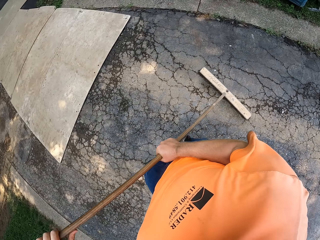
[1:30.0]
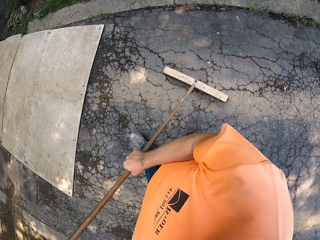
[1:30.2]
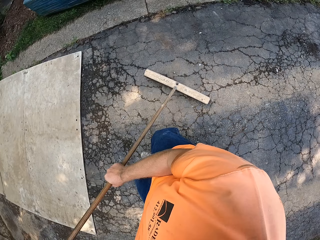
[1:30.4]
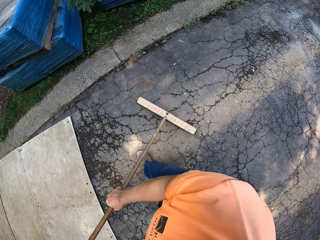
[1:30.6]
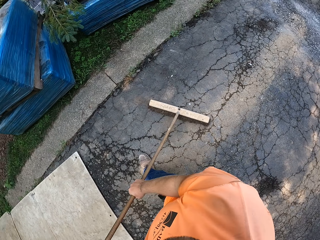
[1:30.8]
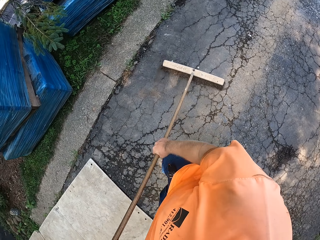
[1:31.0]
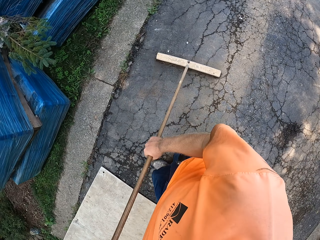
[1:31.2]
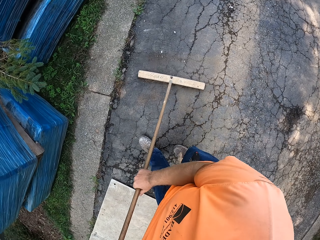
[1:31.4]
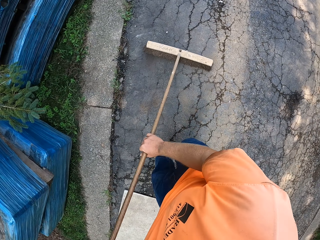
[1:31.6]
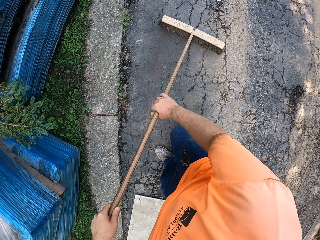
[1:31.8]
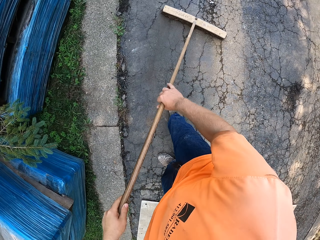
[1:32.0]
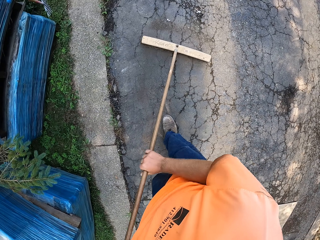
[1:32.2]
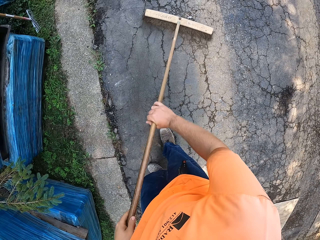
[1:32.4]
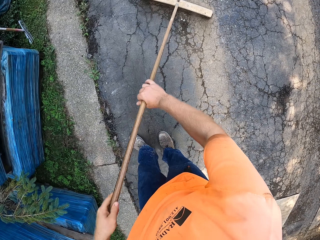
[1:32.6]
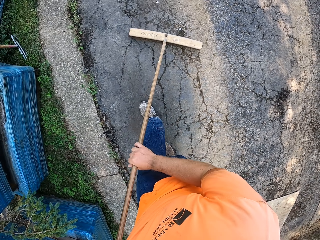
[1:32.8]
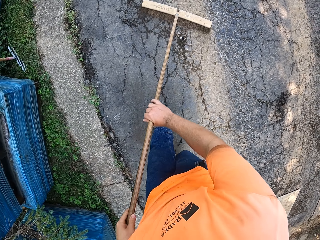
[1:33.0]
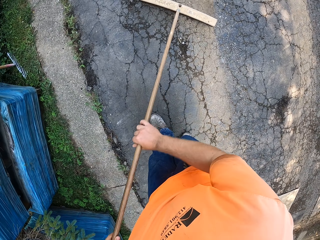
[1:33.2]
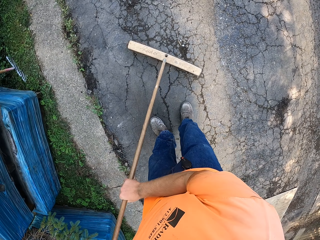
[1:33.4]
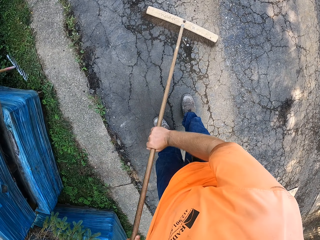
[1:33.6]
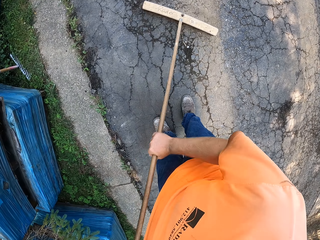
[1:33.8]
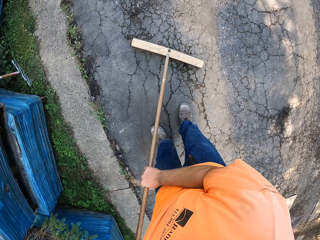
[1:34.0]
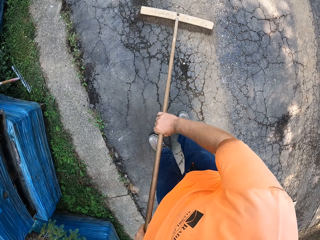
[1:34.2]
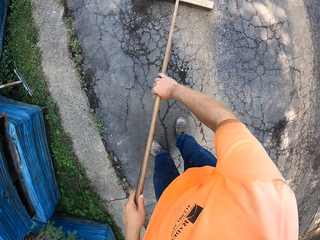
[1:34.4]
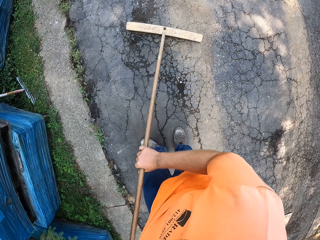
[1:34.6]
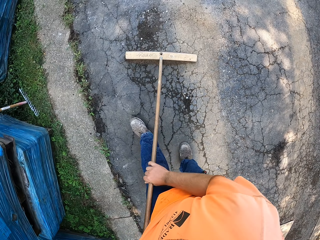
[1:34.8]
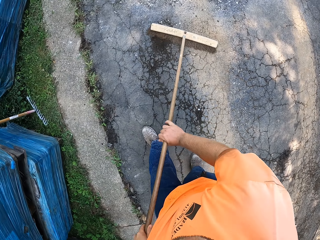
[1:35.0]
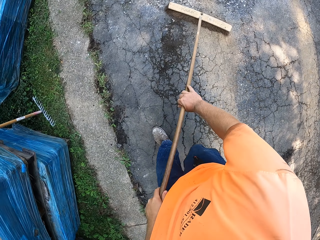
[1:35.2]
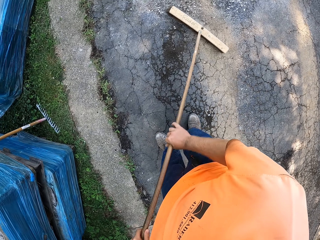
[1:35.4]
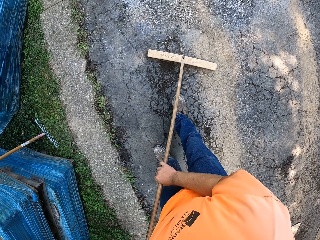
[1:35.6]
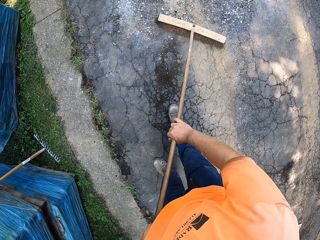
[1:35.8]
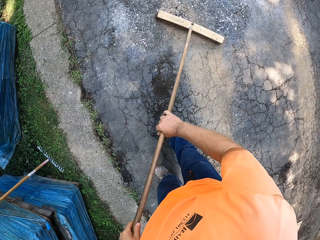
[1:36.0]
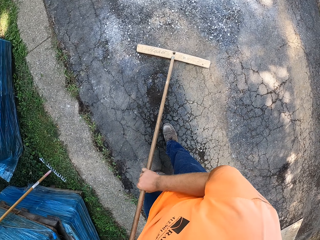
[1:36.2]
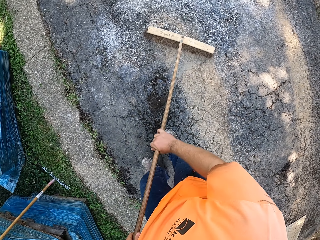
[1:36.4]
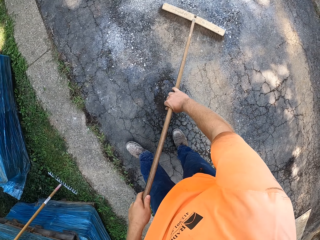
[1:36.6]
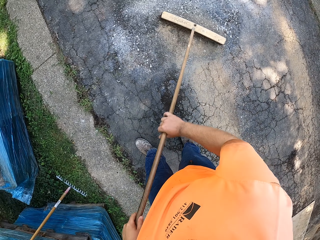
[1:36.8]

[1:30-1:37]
The camera wearer sweeps the floor with the broom in both hands.

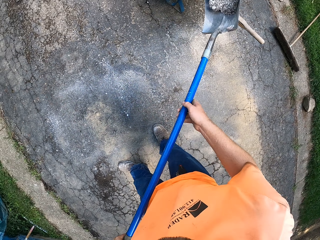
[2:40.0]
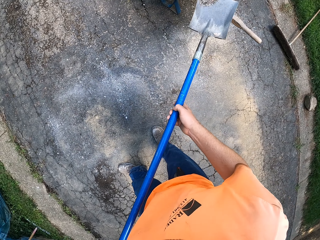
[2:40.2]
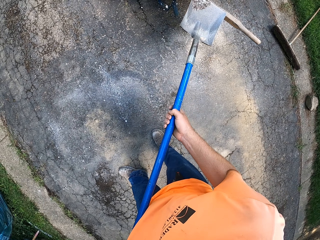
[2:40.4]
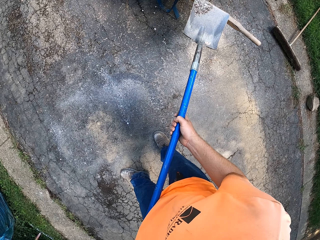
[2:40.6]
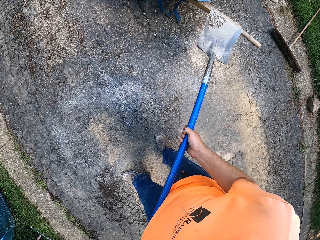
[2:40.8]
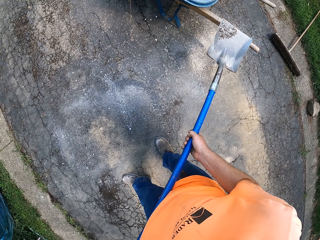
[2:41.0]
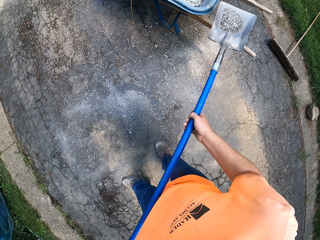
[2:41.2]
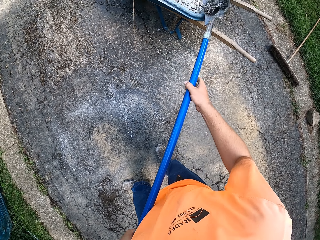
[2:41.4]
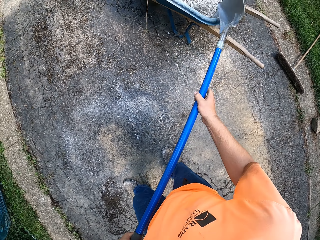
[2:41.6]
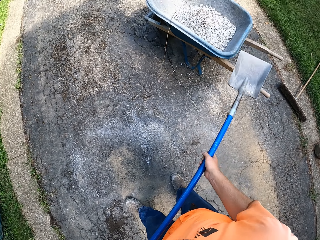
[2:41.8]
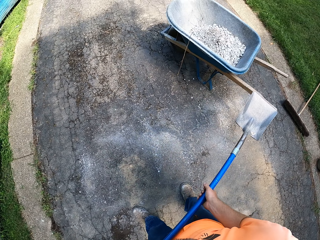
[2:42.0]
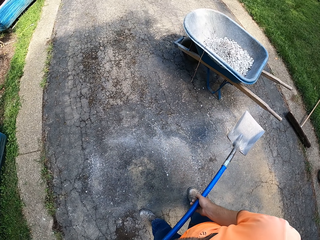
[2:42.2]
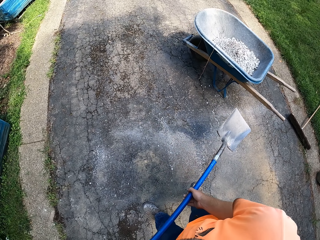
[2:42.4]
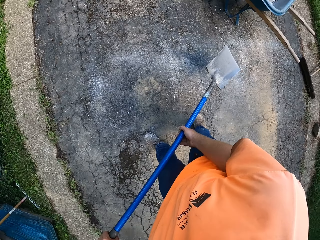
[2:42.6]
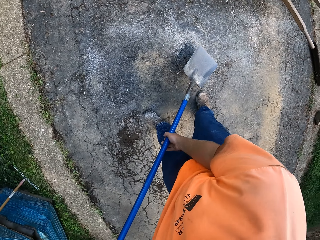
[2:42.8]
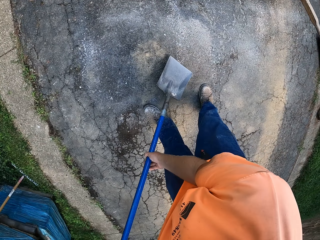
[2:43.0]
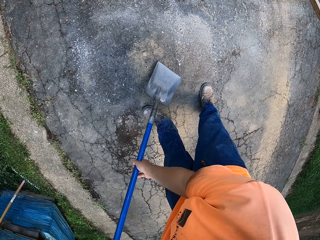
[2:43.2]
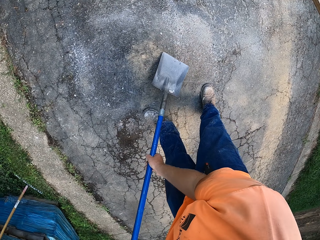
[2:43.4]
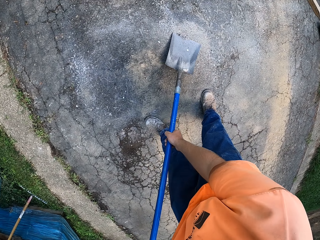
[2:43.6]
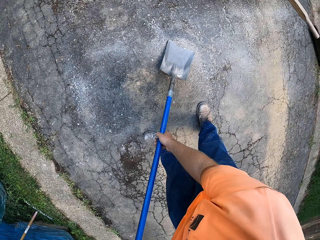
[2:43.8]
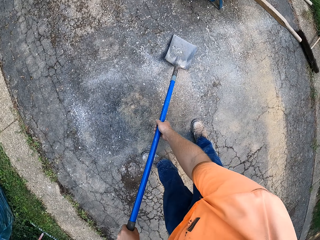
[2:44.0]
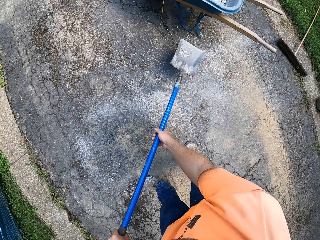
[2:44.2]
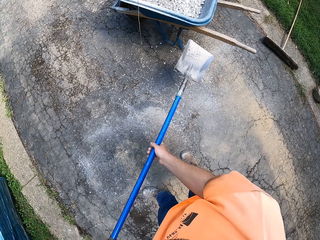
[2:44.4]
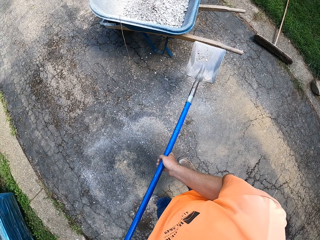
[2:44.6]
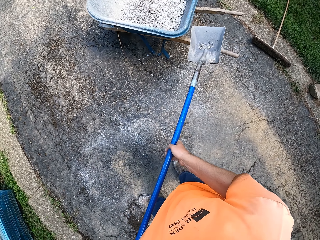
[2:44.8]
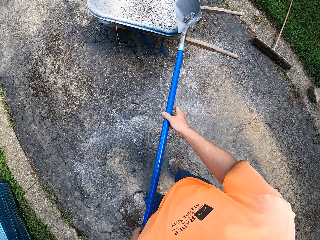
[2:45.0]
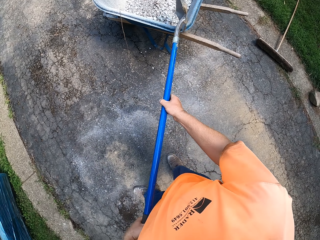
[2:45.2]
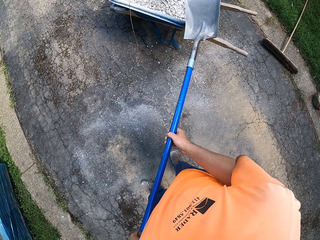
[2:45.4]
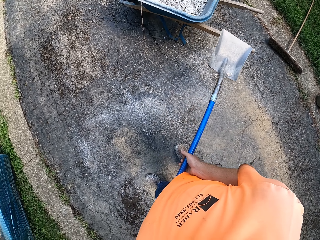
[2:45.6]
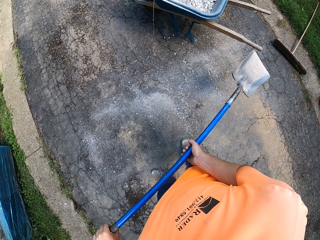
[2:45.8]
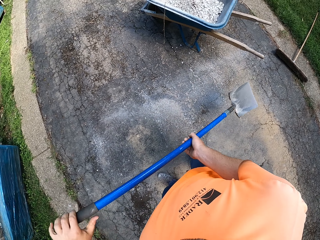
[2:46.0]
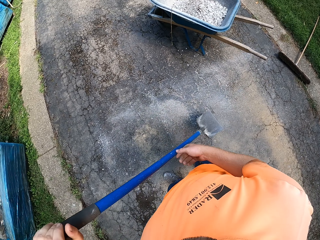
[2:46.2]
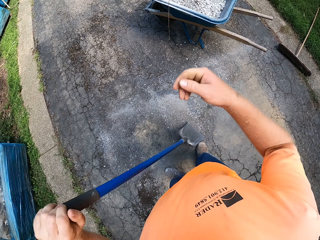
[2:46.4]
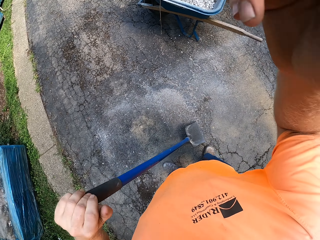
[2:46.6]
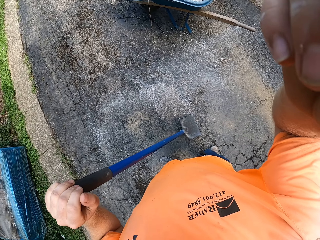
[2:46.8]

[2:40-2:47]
The camera wearer pours sand or gravel in the shovel in both hands into the wheelbarrow. They put the gravel in the shovel. They pack the sand on the floor with the shovel in both hands. They pour the sand in the shovel in both hands into the wheelbarrow.
